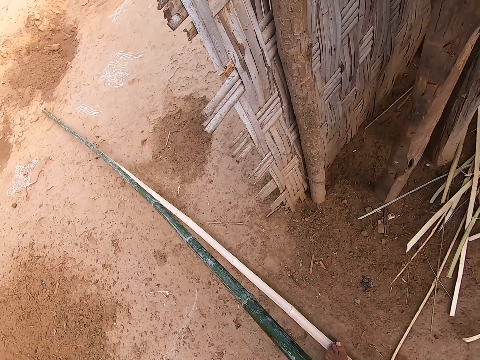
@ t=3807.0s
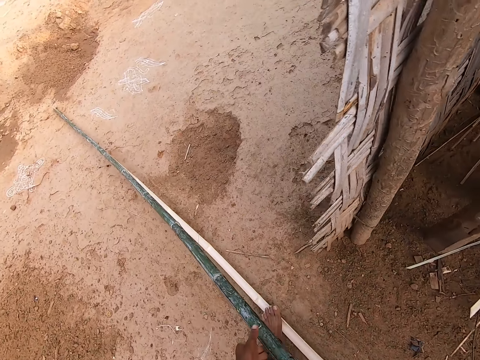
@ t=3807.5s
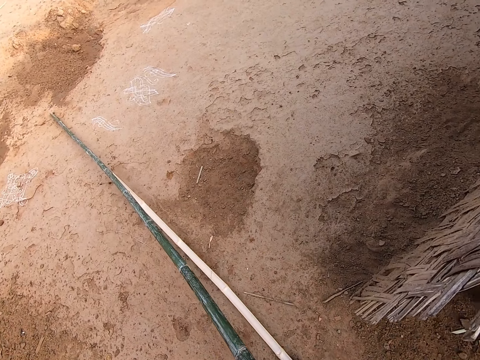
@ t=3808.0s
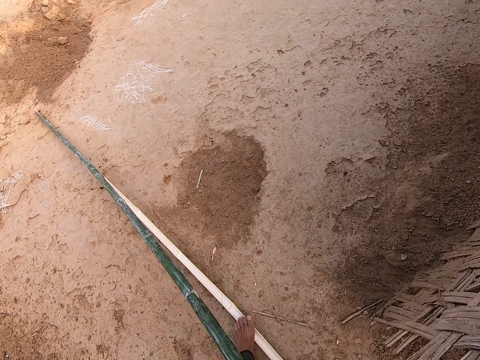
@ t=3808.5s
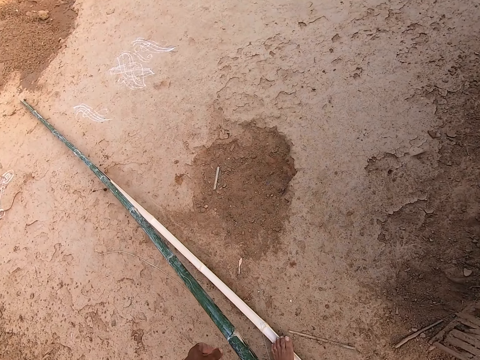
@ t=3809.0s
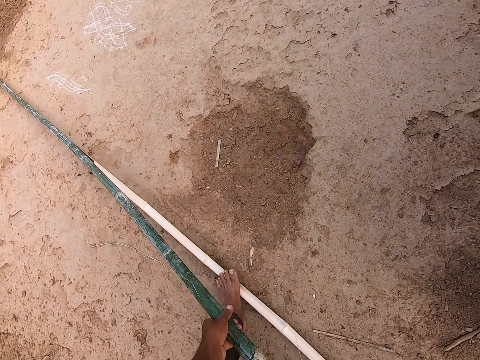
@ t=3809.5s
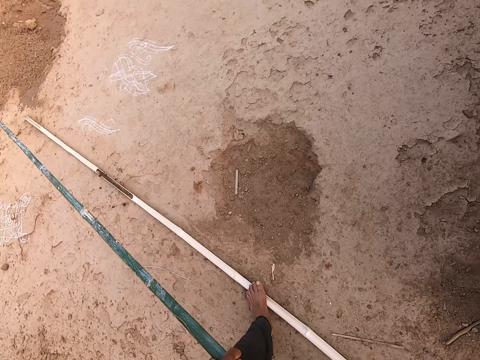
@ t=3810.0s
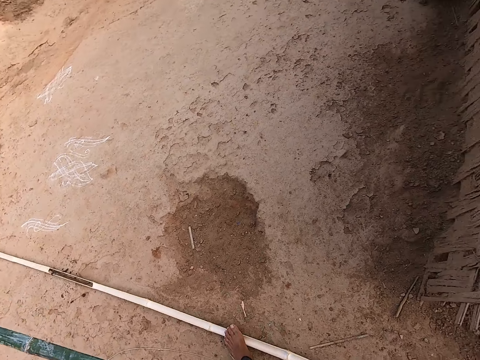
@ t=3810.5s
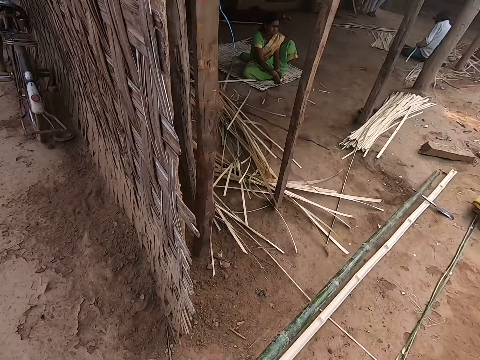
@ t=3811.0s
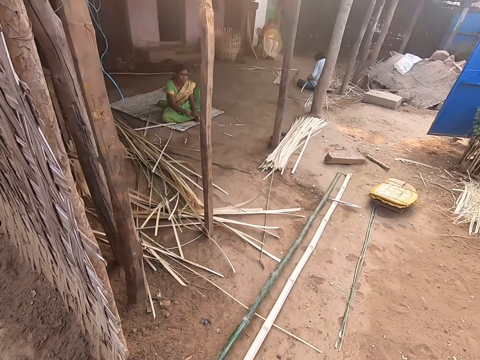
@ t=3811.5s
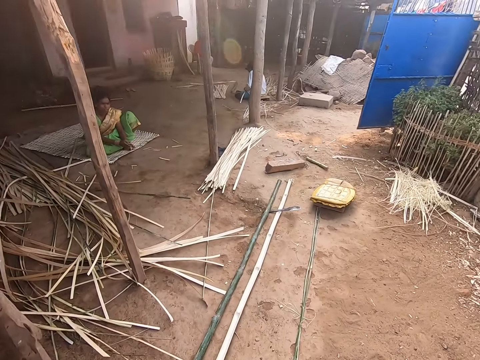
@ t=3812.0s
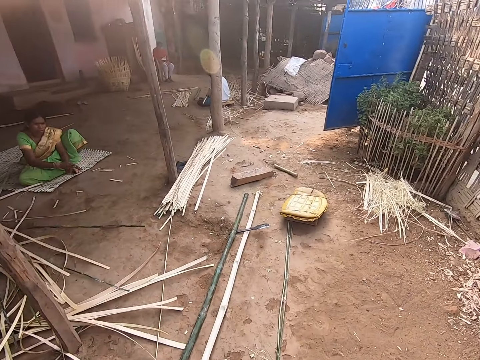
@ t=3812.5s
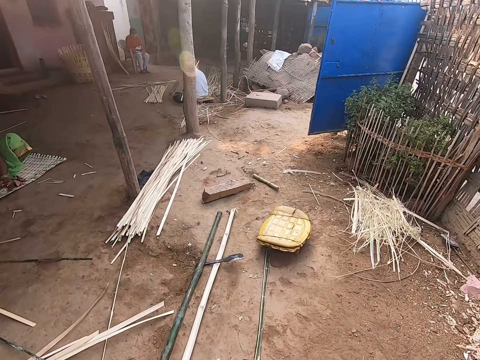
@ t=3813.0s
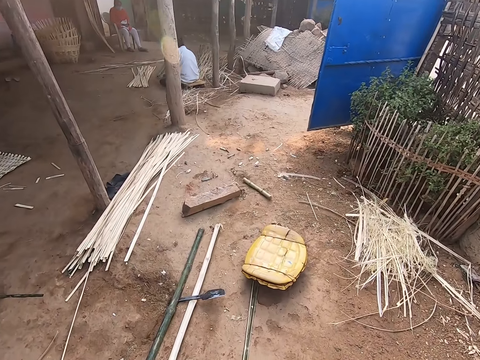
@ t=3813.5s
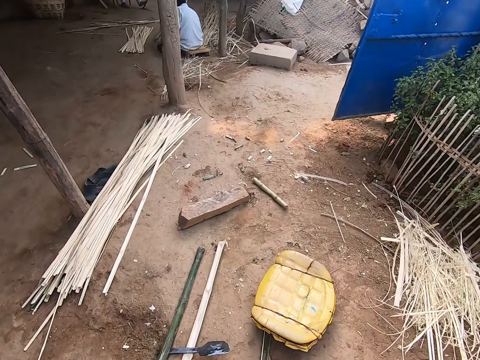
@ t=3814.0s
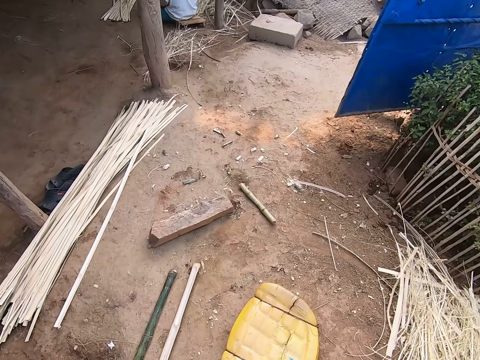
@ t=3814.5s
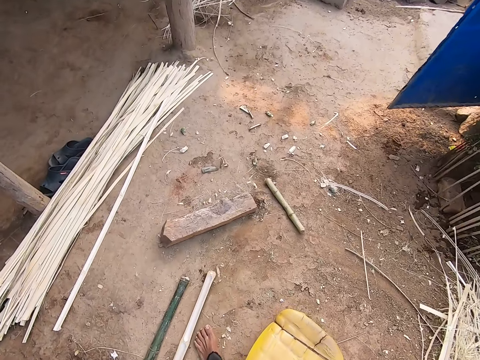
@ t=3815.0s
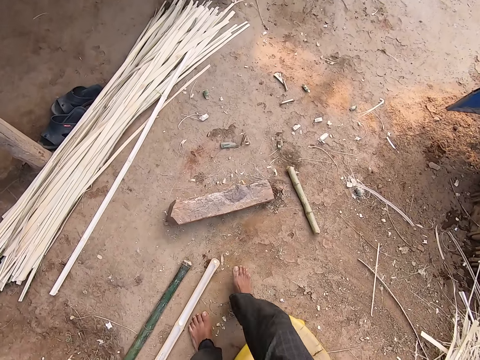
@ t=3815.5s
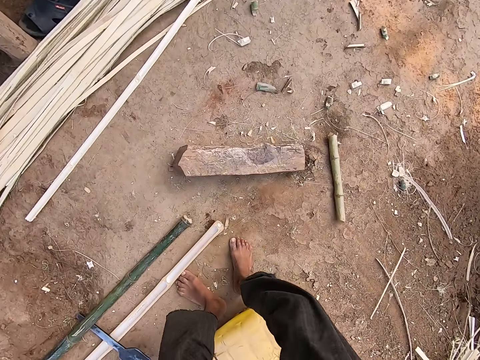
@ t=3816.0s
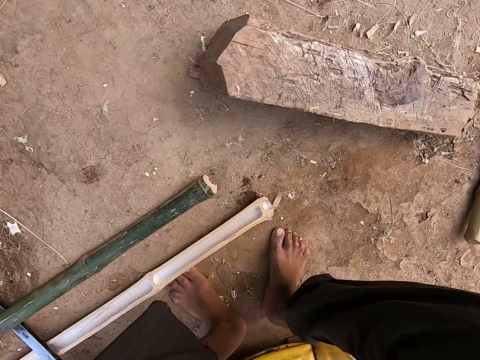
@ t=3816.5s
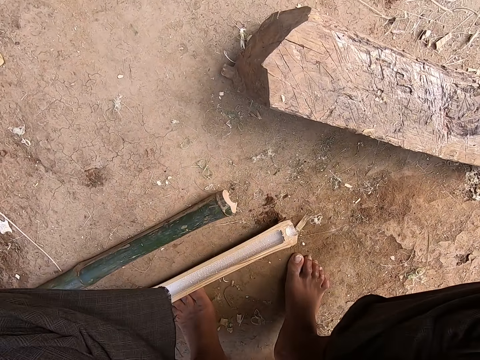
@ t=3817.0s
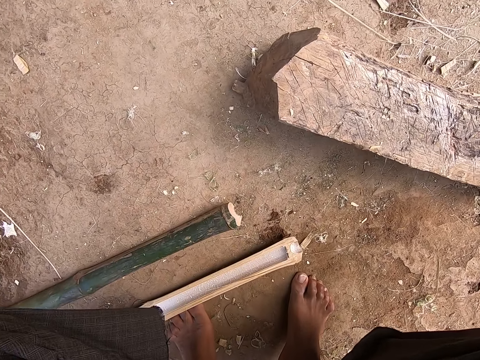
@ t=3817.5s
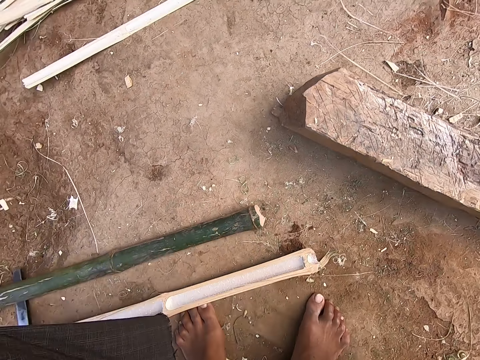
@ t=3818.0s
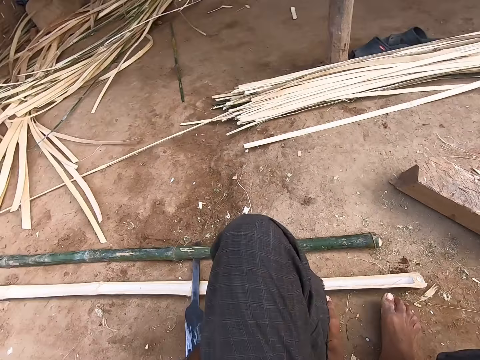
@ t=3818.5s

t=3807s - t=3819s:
The camera wearer drops a bamboo strip on the floor with both hands. They move around. They sit on a chair on the floor.

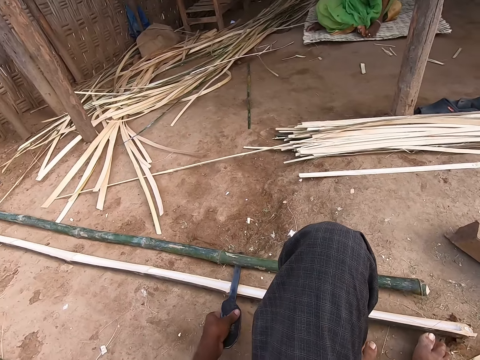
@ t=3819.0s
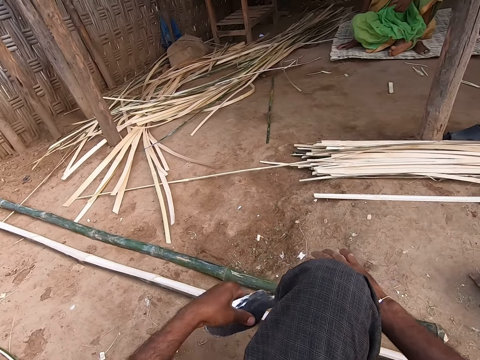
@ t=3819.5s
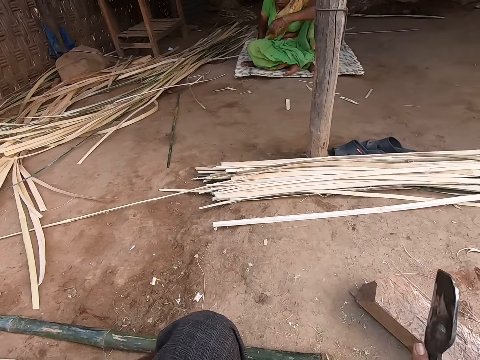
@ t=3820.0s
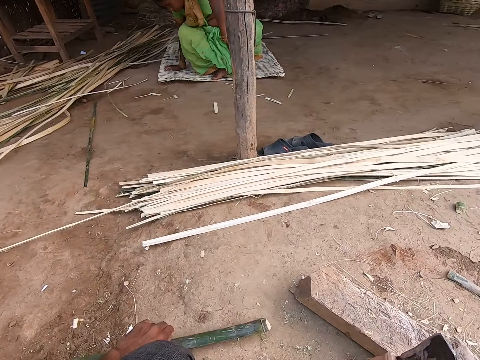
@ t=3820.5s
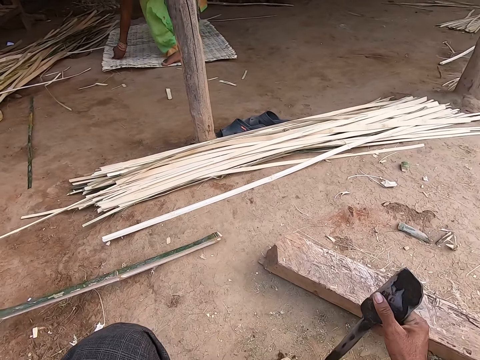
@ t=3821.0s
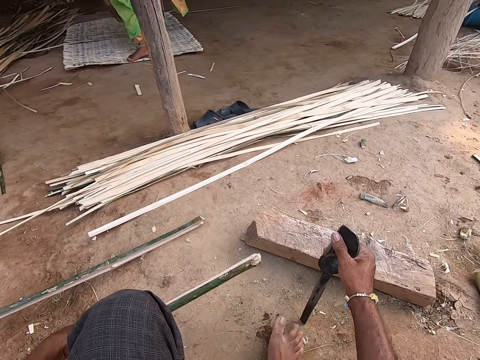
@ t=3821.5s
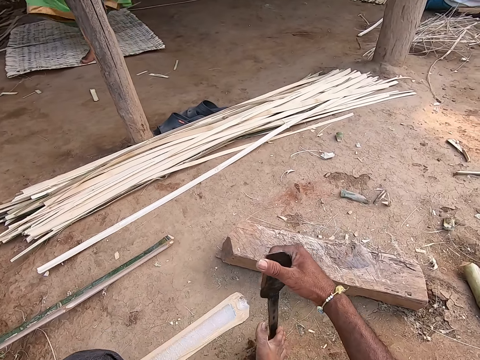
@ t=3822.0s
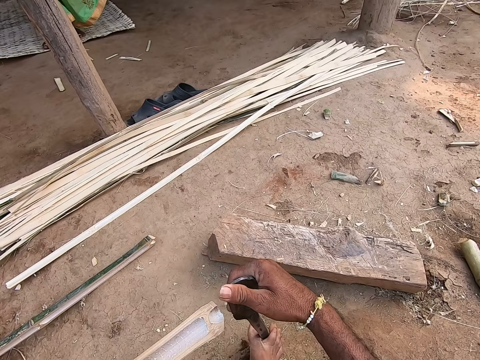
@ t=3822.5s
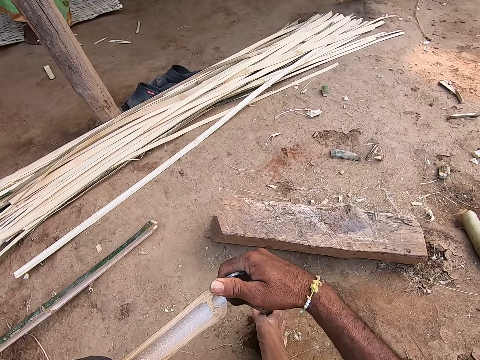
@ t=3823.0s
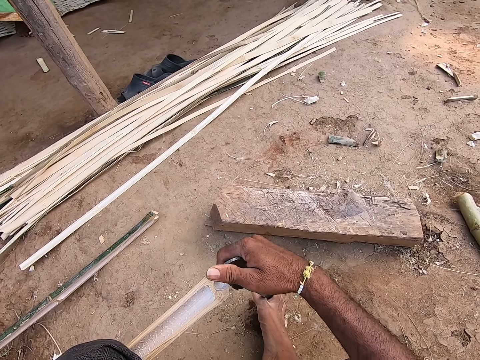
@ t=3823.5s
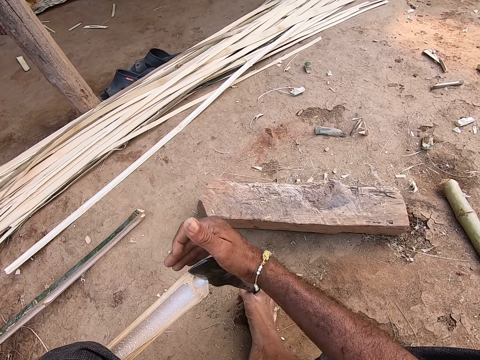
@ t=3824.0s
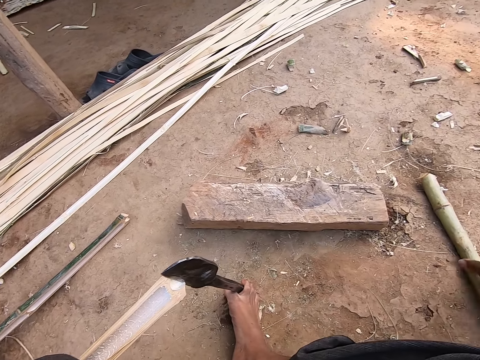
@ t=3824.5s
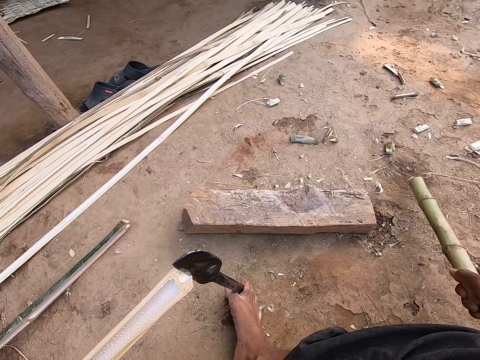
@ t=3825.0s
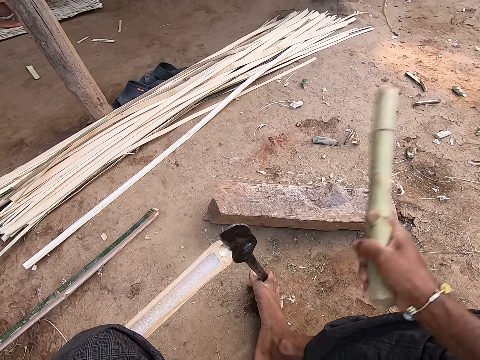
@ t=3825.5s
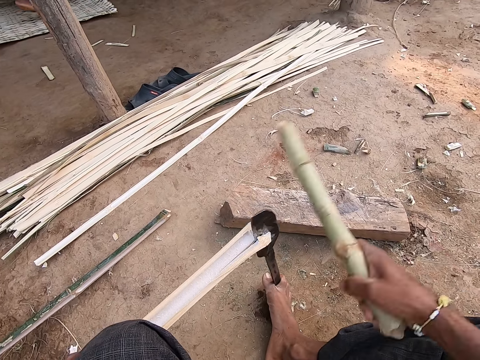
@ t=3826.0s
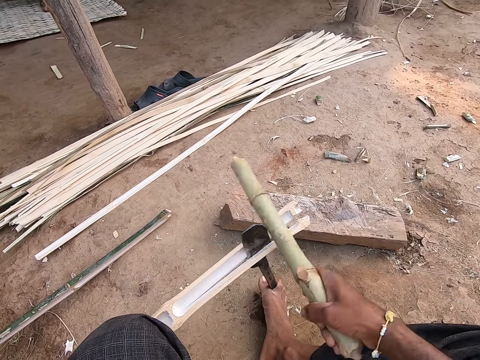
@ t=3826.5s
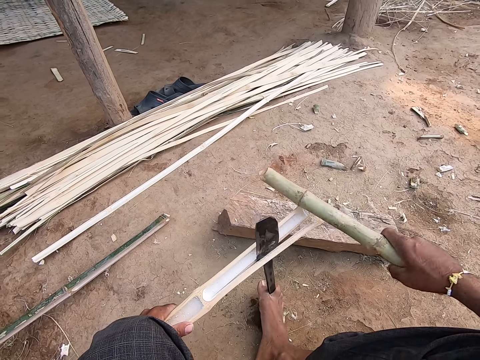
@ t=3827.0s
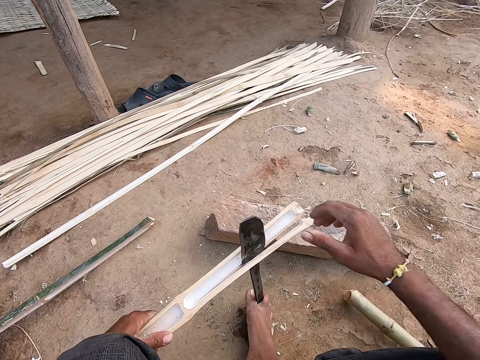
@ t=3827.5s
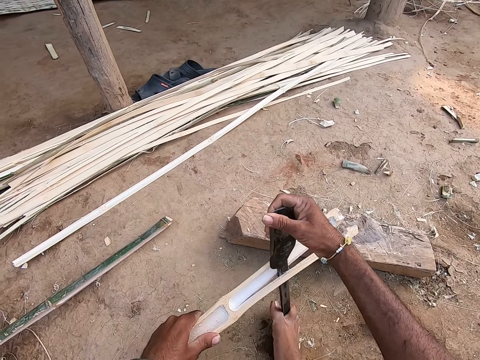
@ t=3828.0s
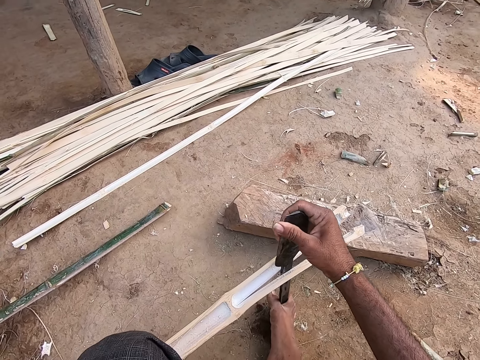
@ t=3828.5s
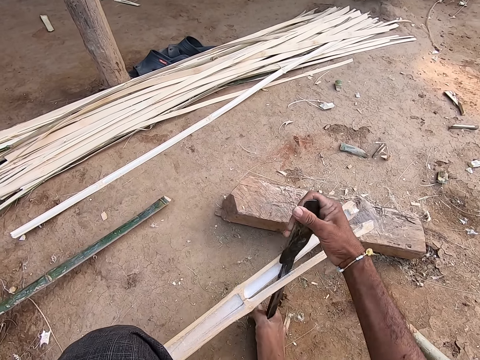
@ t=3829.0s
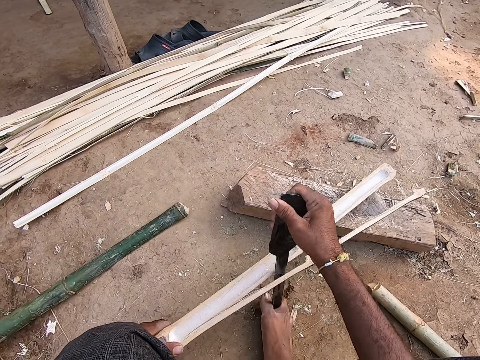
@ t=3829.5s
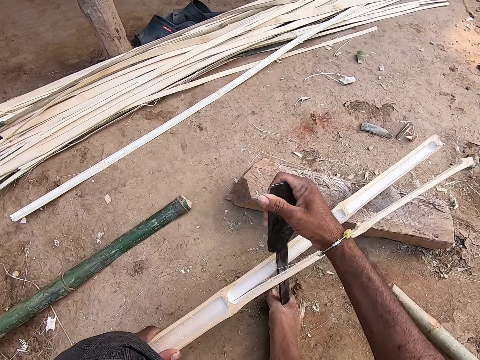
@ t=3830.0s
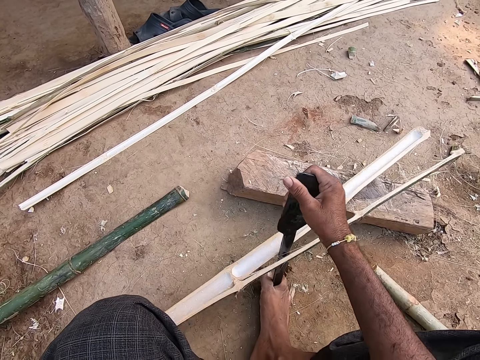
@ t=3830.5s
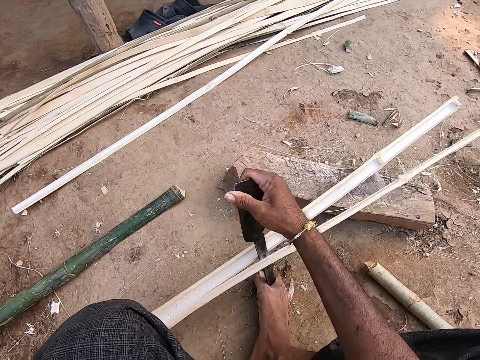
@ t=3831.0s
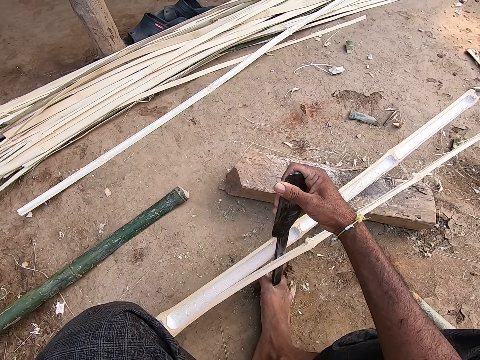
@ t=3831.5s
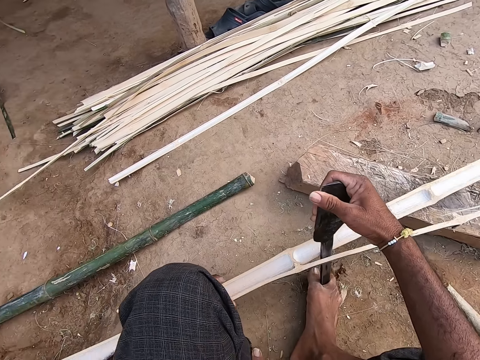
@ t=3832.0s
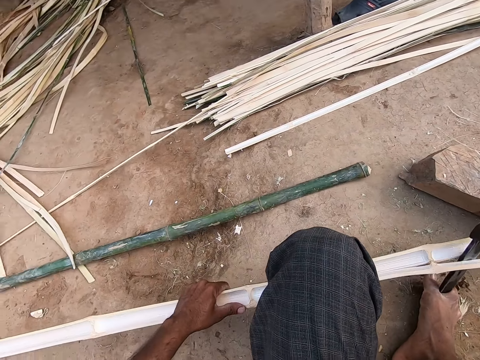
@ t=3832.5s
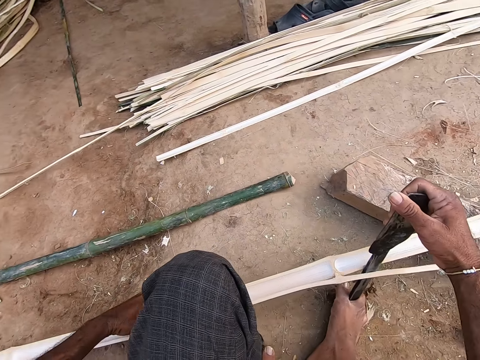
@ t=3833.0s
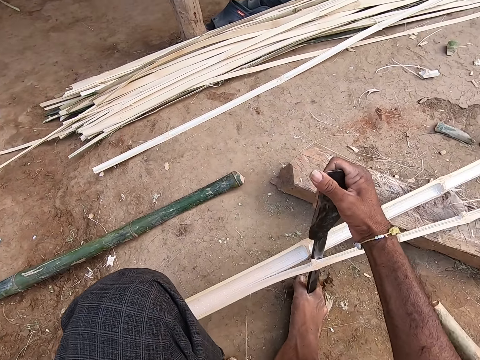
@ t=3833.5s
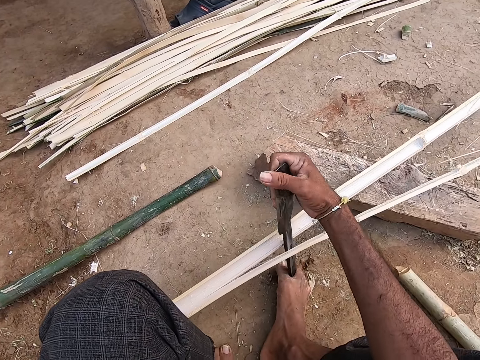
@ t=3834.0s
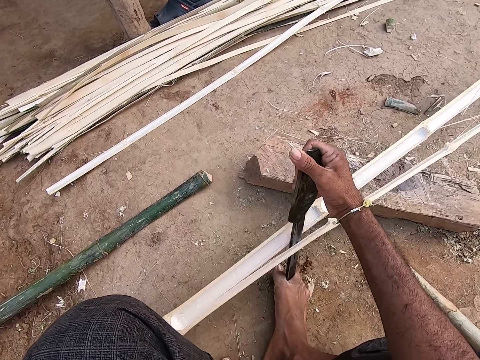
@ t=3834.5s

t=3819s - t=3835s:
The camera wearer picks up the knife from the floor with his left hand. He passes the knife from his left hand to his right hand. He moves the bamboo strip on the floor with his left hand. He picks up a bamboo strip from the floor with his left hand. He places the knife between his right toes. He places the knife on the bamboo strip with his right hand. He pushes the blade through the bamboo stick. He hits the knife on the bamboo with his right hand. He picks up the bamboo from the floor with his right hand. He hits the knife in the bamboo strip with the bamboo in his right hand. He hits the bamboo strip with the bamboo in his right hand. He drops the bamboo stick on the ground. He splits the bamboo strip with the knife in his right hand.
